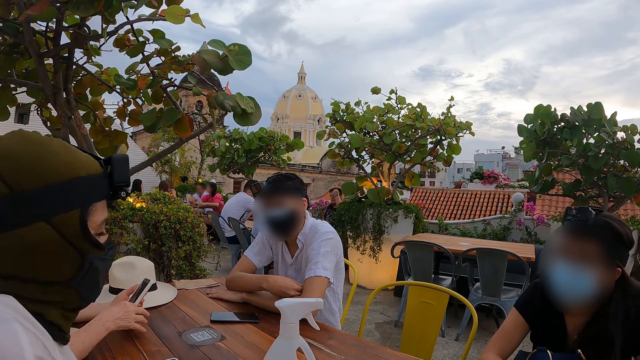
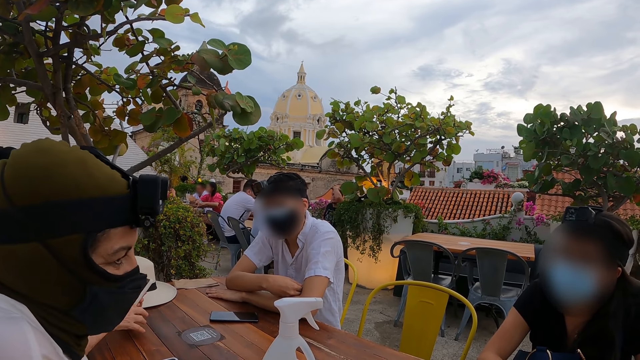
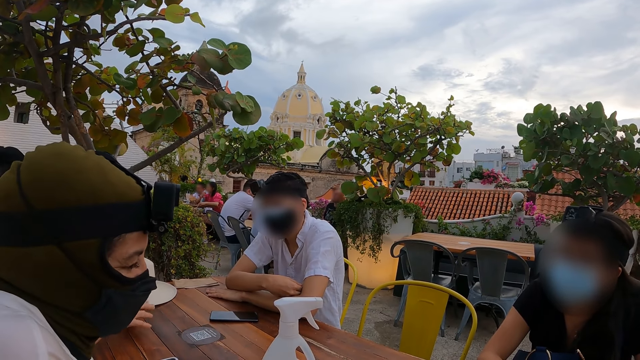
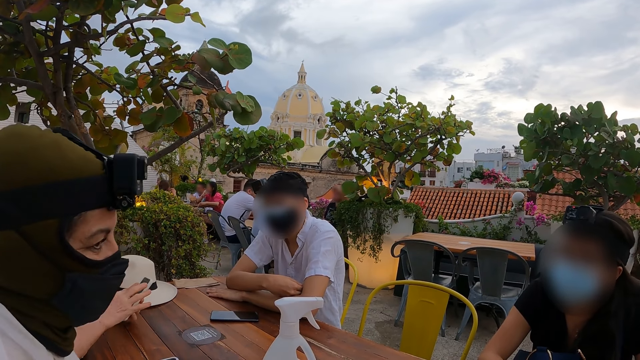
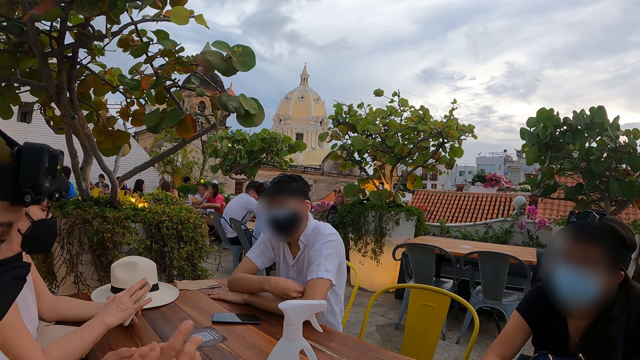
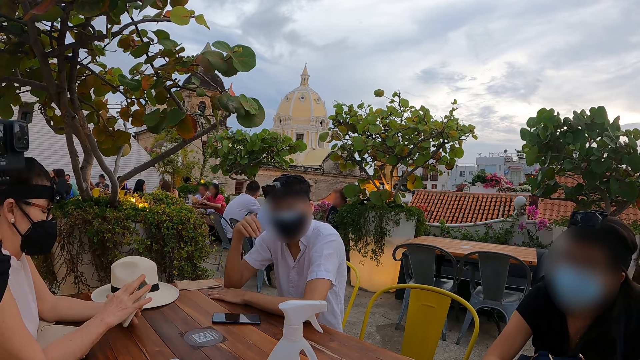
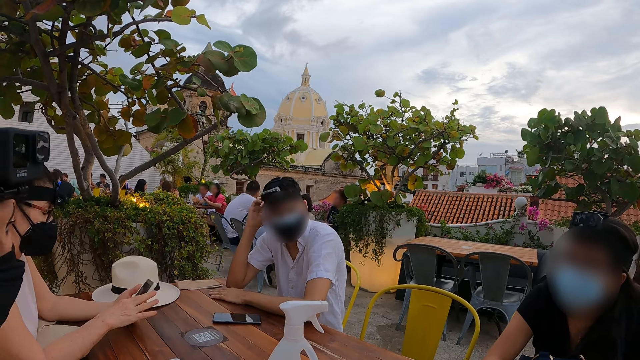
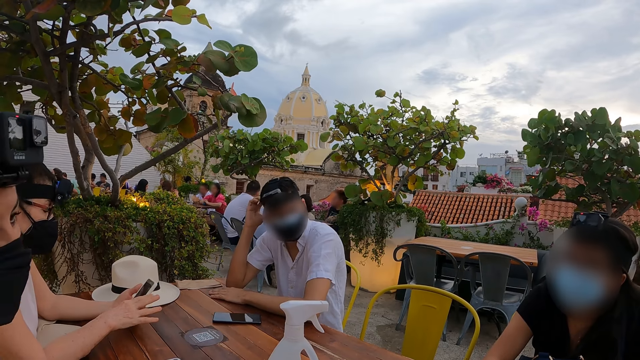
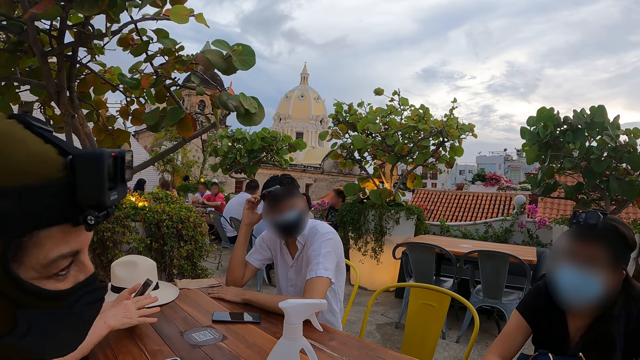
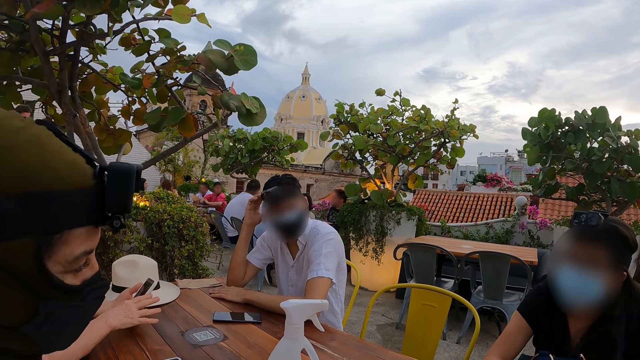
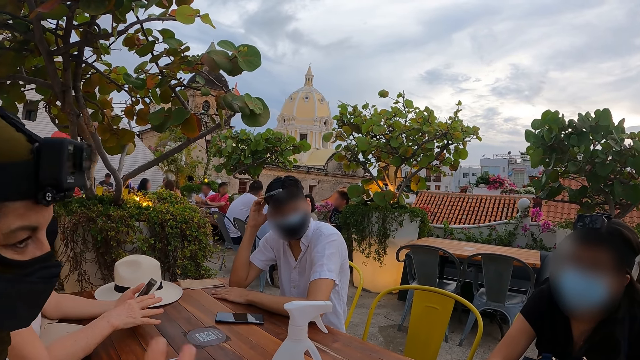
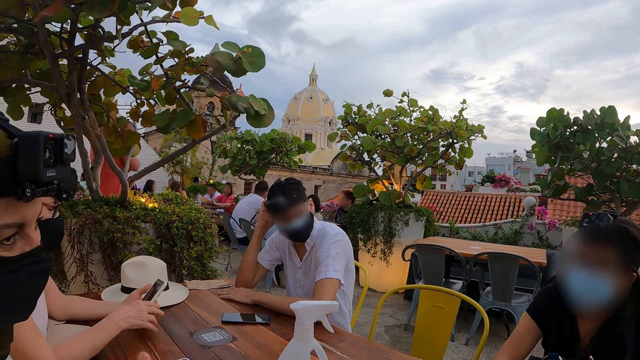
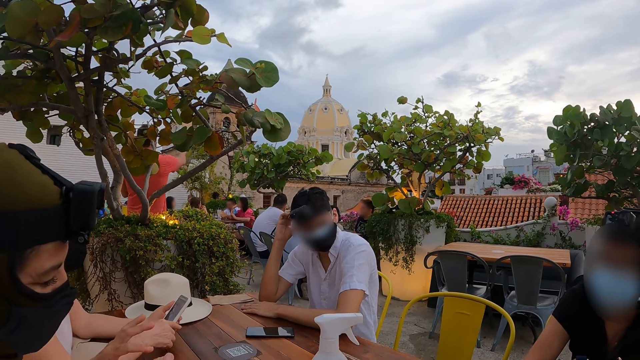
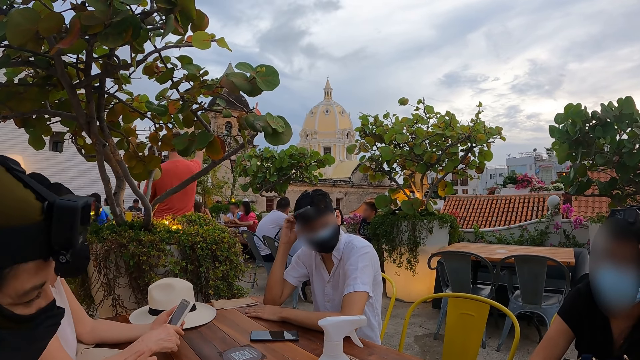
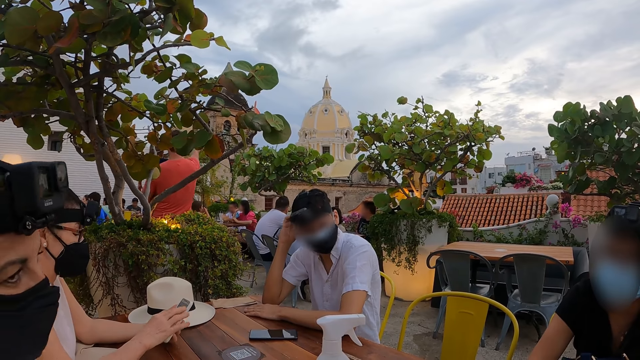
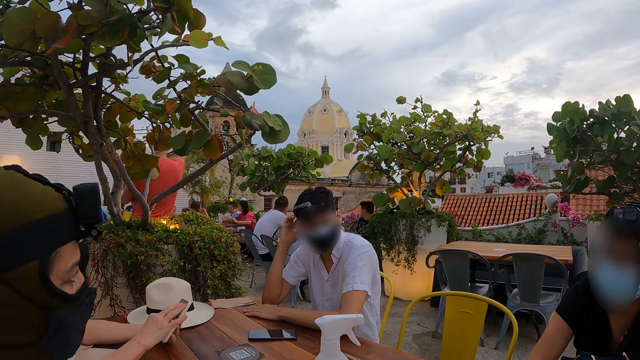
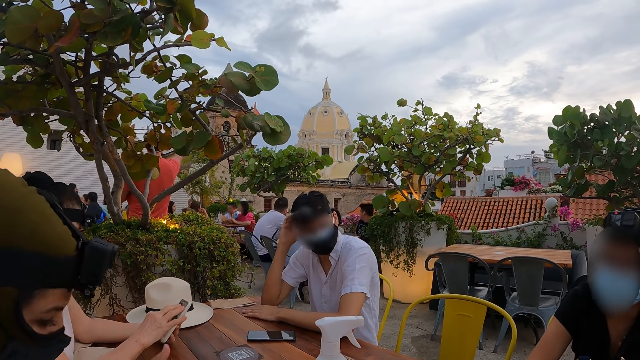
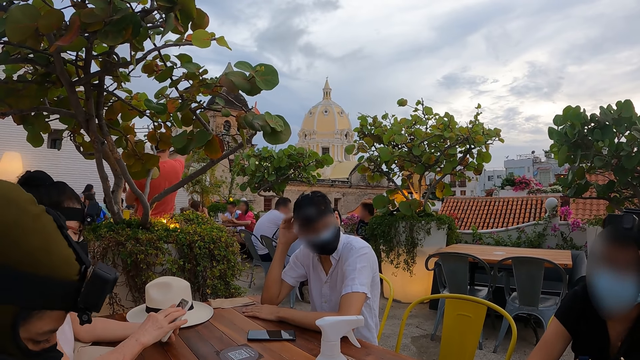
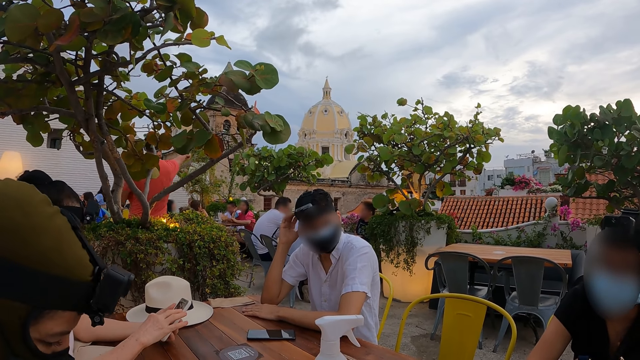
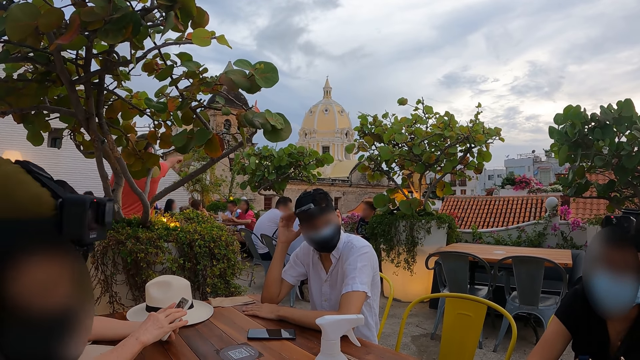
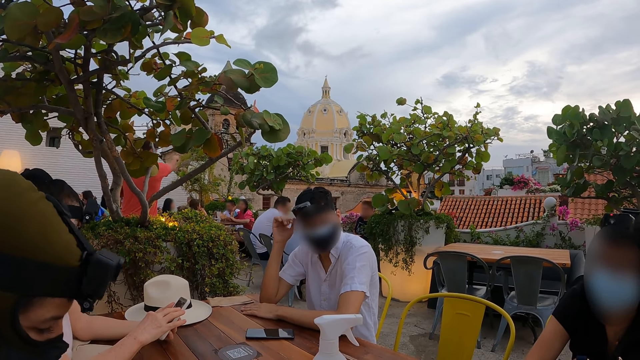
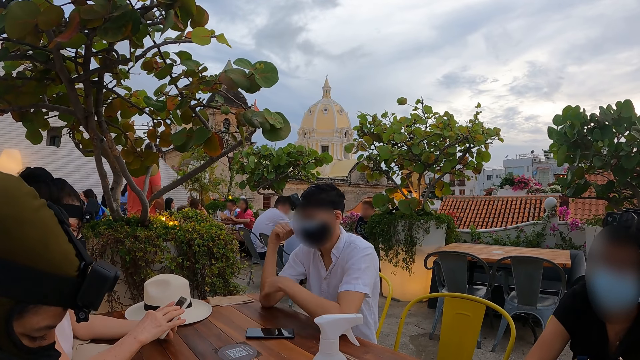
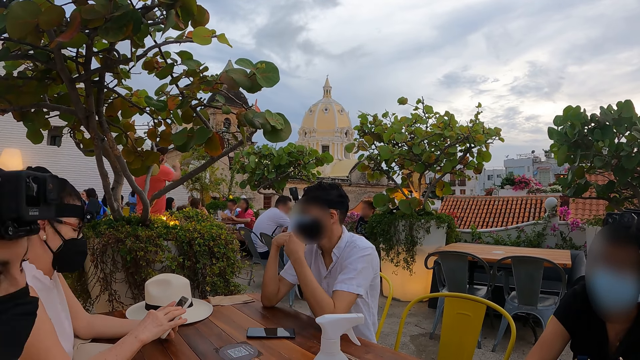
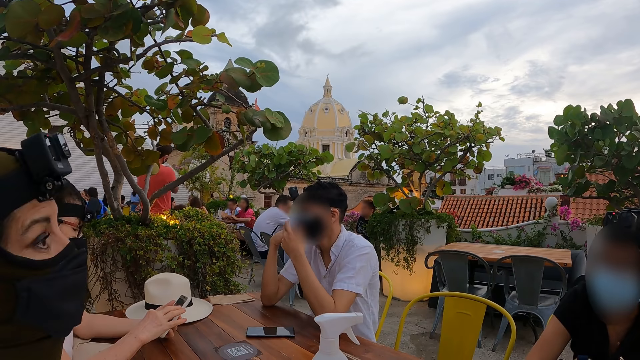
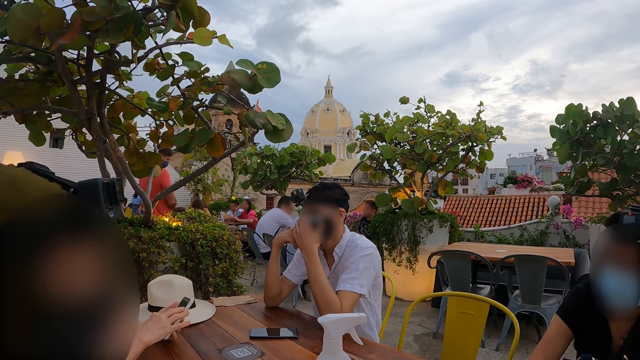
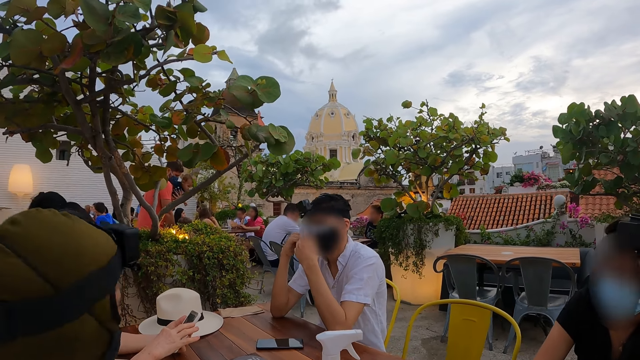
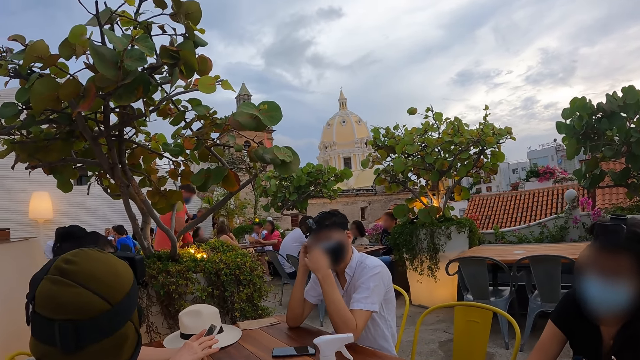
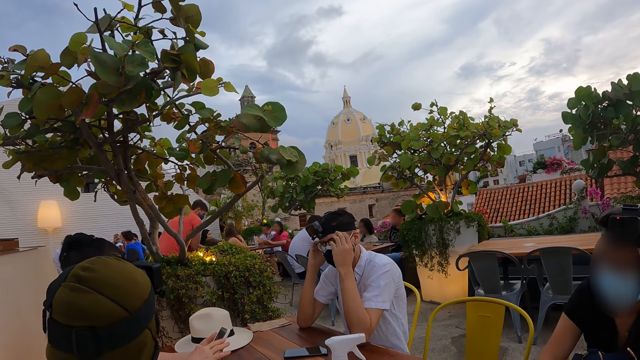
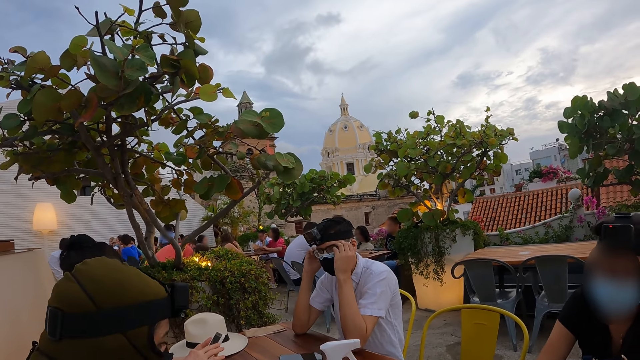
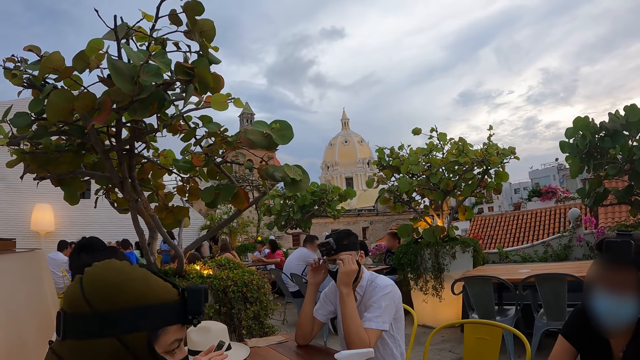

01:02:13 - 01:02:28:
The camera wearer looks at a woman.

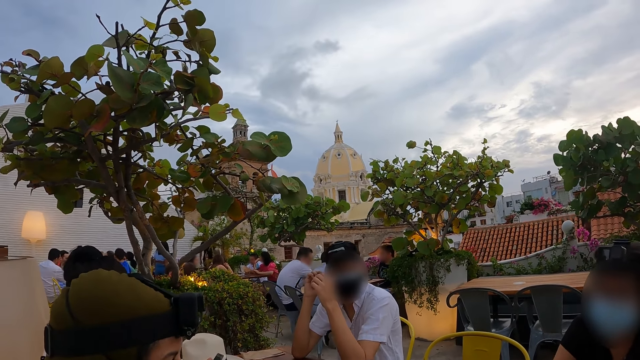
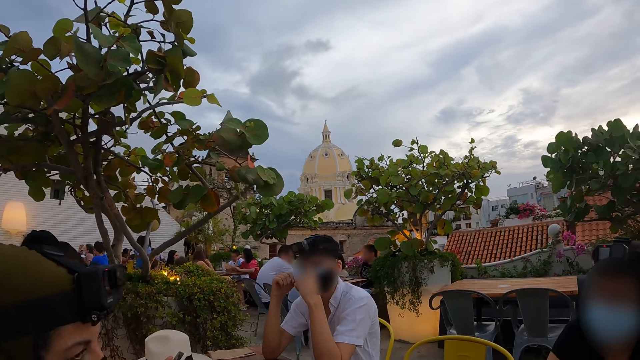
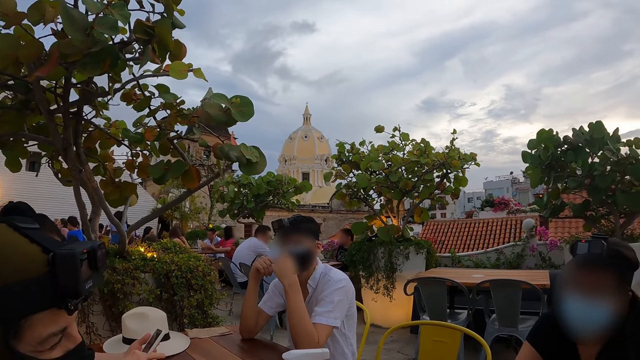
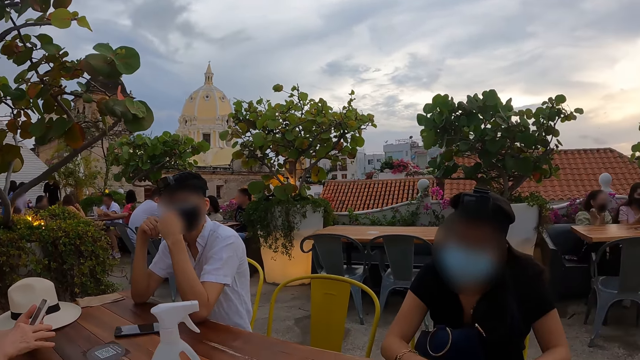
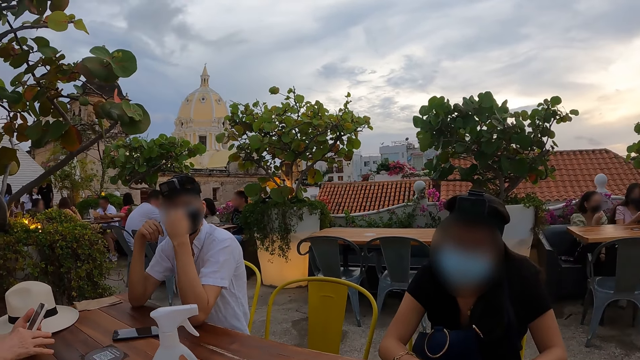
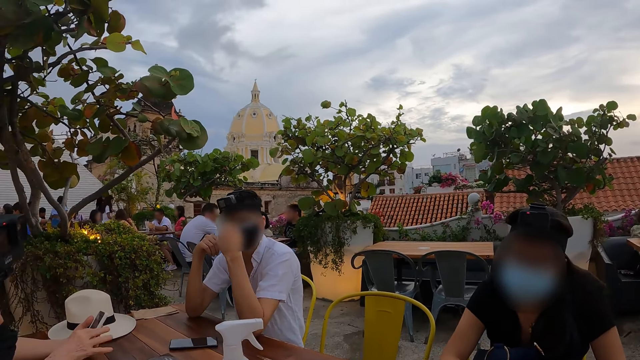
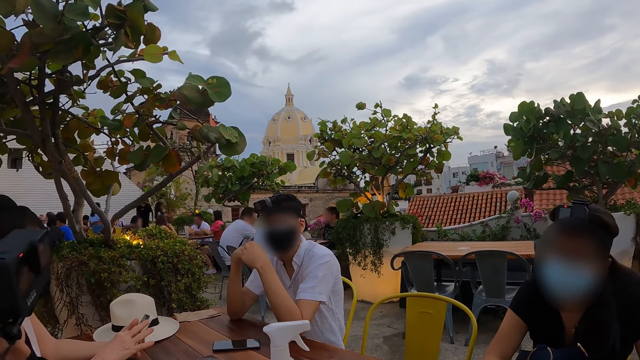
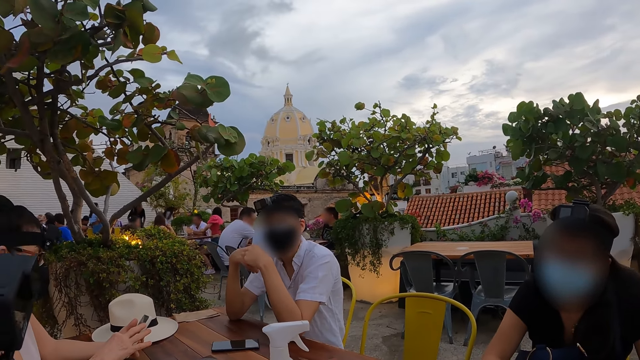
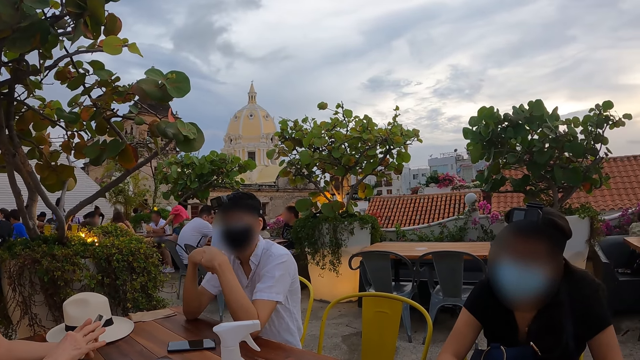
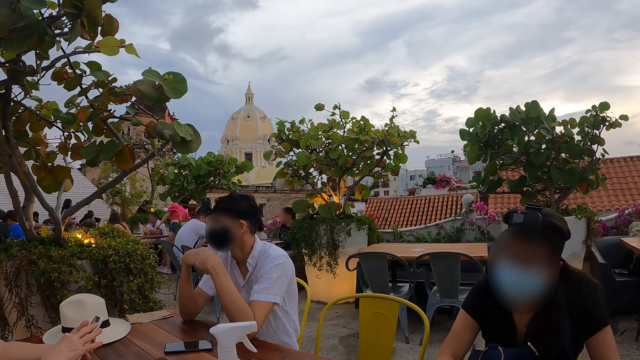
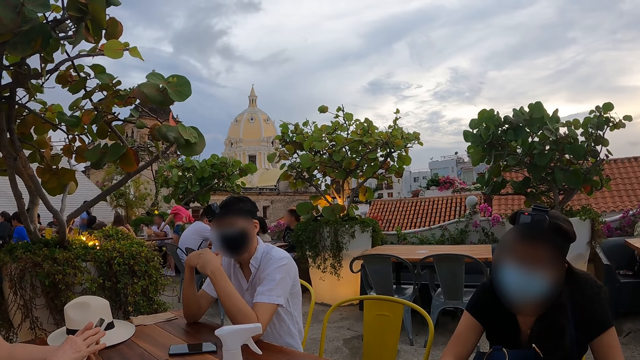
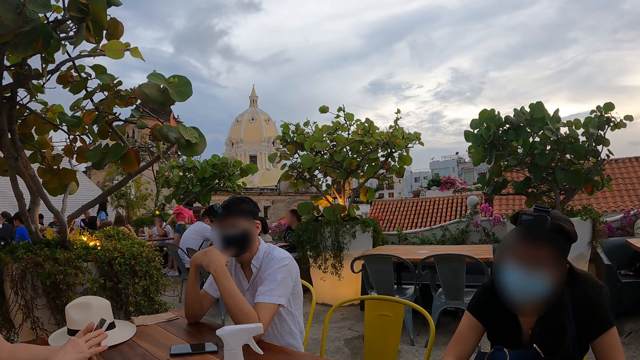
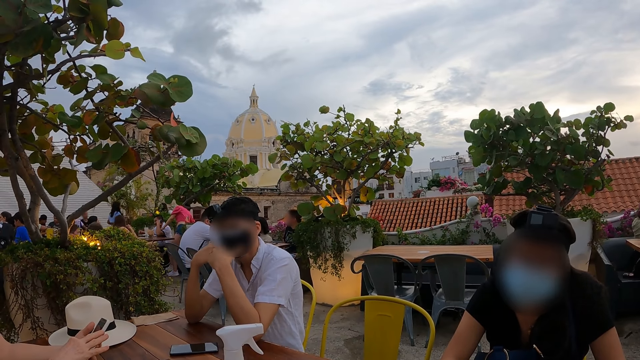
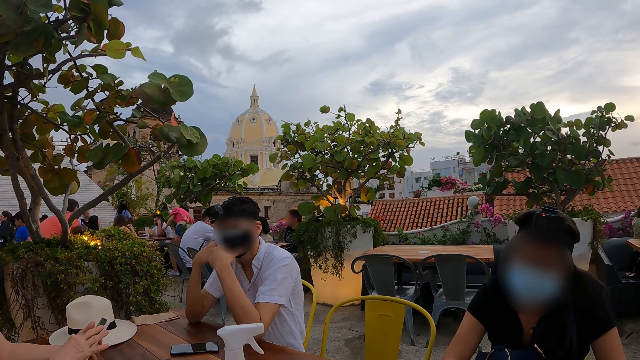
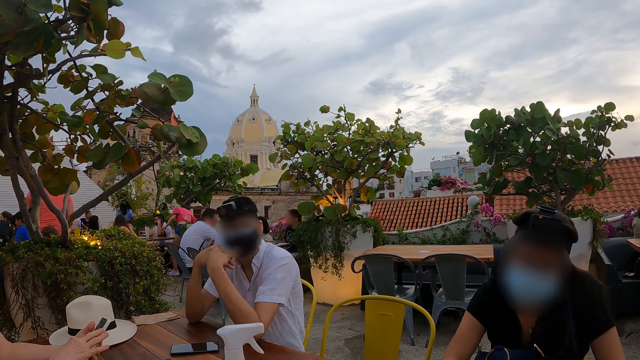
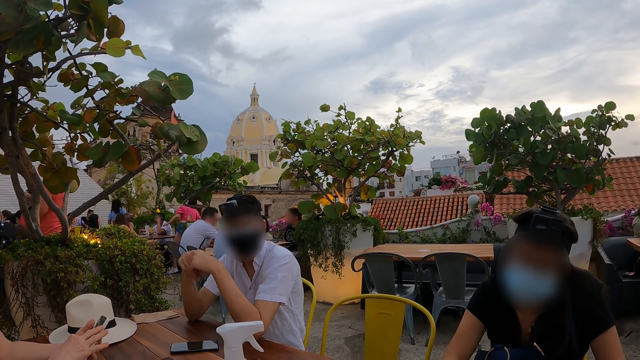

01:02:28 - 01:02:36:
The camera wearer looks at a man.
